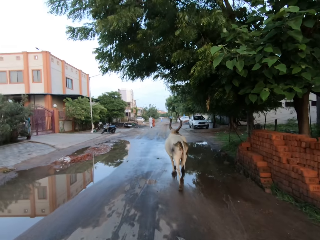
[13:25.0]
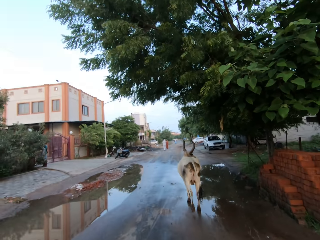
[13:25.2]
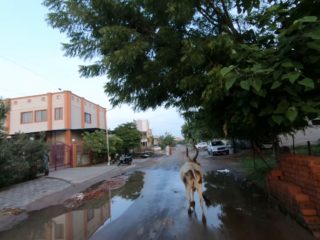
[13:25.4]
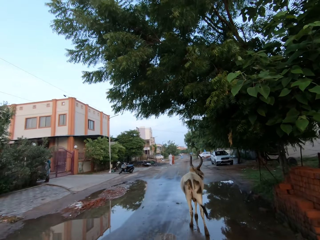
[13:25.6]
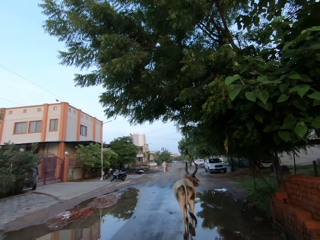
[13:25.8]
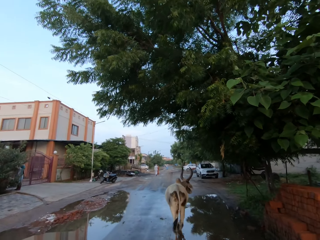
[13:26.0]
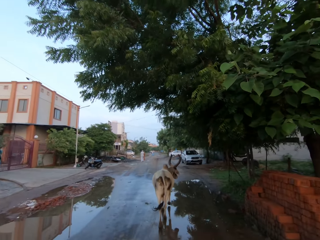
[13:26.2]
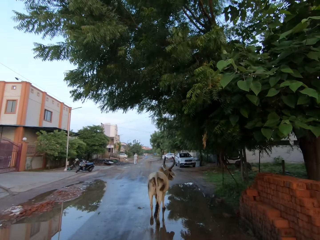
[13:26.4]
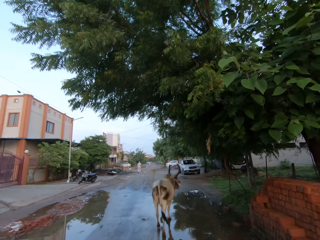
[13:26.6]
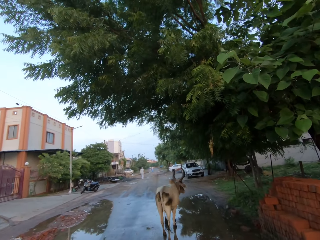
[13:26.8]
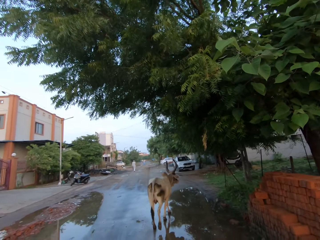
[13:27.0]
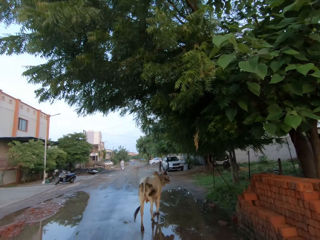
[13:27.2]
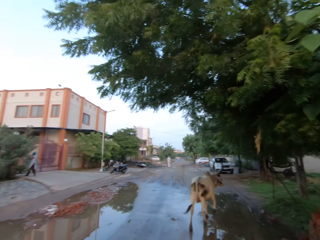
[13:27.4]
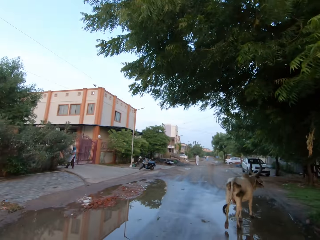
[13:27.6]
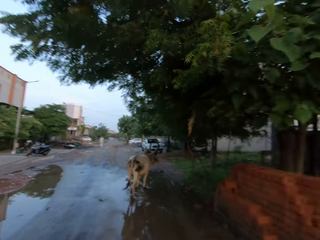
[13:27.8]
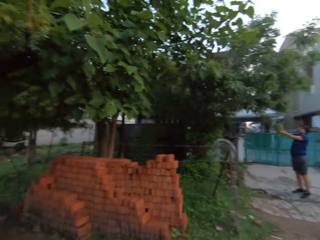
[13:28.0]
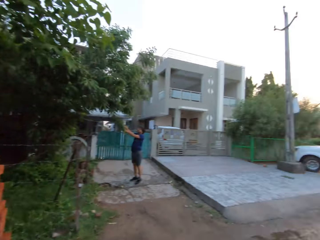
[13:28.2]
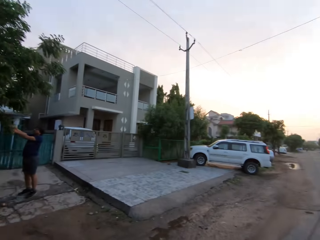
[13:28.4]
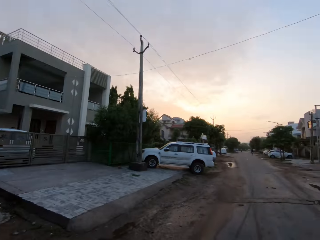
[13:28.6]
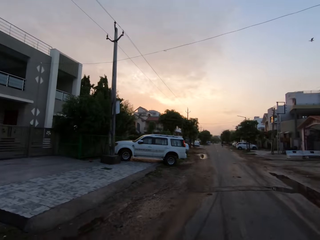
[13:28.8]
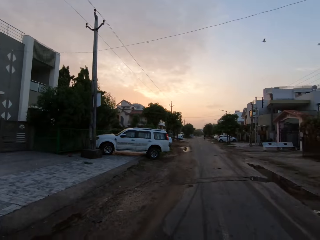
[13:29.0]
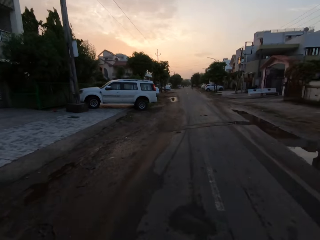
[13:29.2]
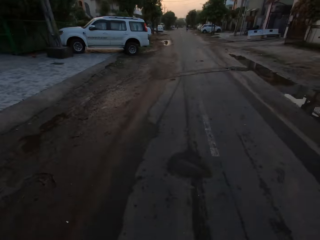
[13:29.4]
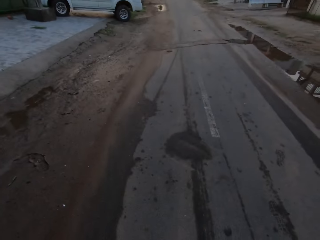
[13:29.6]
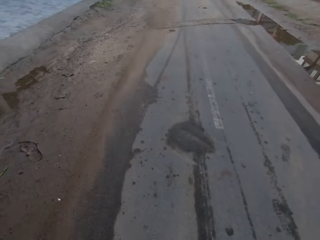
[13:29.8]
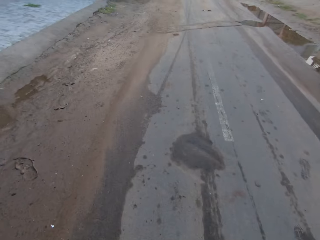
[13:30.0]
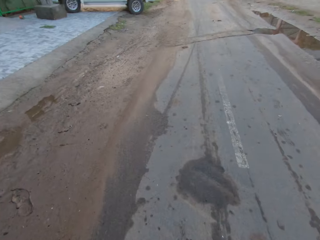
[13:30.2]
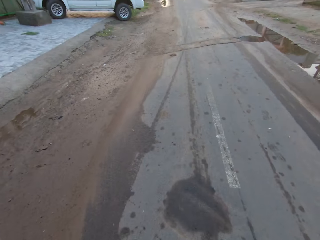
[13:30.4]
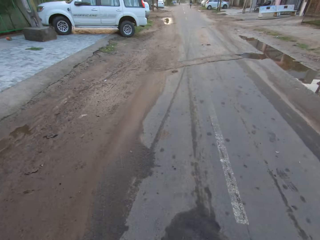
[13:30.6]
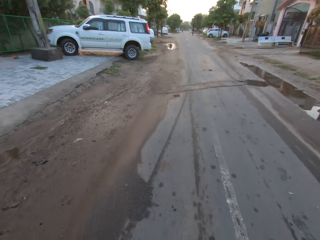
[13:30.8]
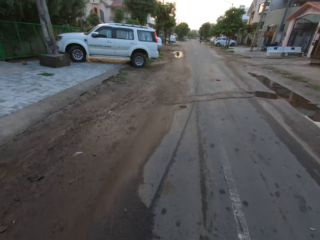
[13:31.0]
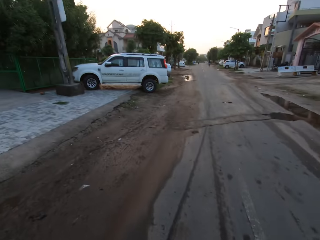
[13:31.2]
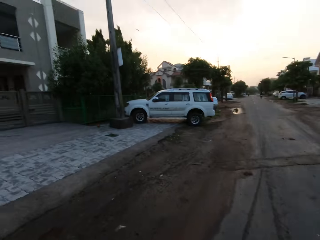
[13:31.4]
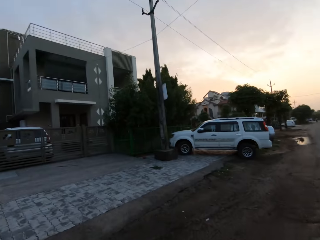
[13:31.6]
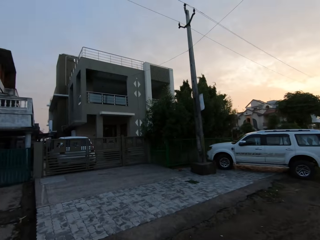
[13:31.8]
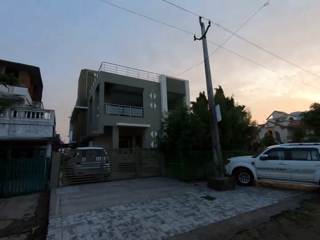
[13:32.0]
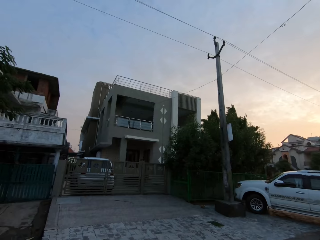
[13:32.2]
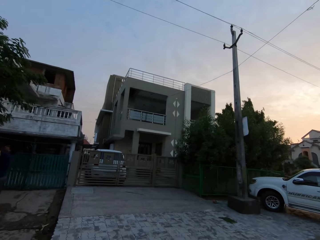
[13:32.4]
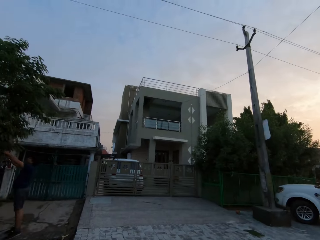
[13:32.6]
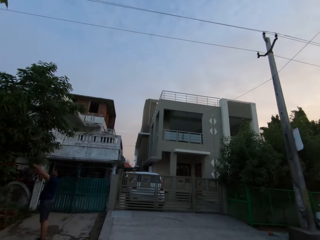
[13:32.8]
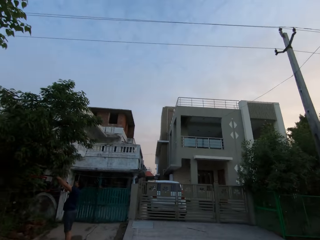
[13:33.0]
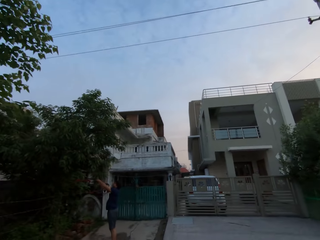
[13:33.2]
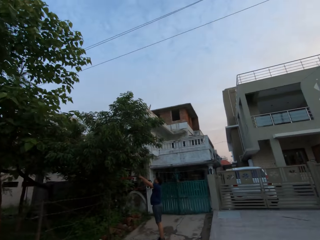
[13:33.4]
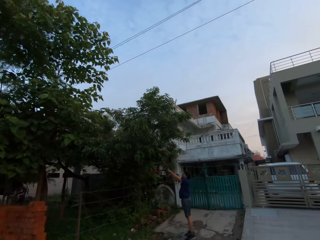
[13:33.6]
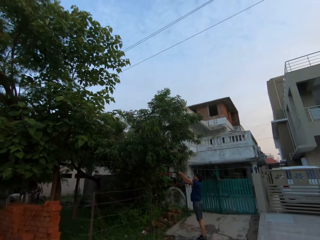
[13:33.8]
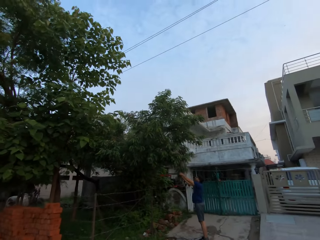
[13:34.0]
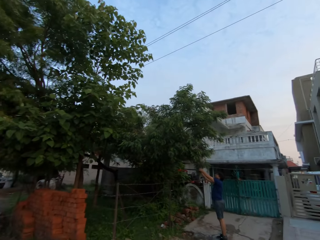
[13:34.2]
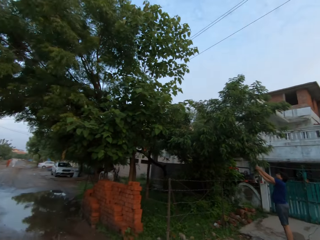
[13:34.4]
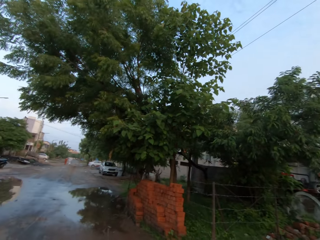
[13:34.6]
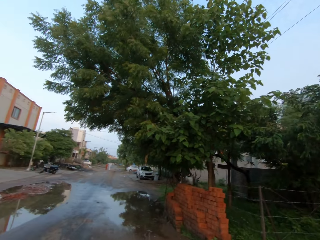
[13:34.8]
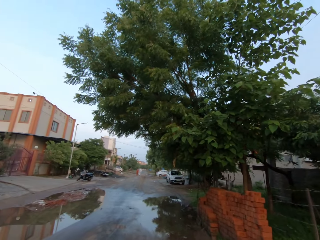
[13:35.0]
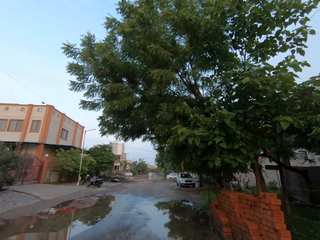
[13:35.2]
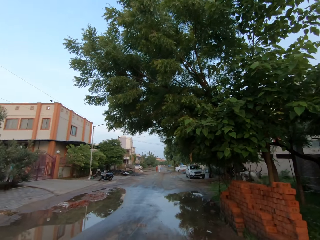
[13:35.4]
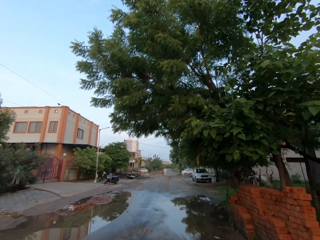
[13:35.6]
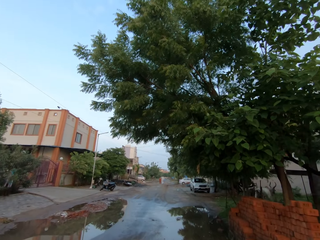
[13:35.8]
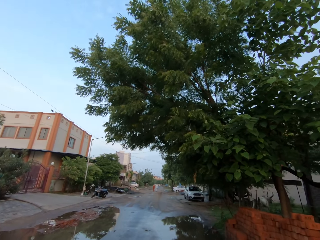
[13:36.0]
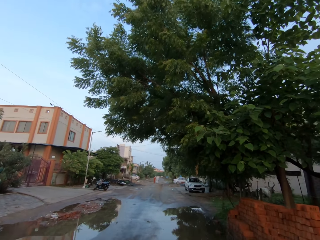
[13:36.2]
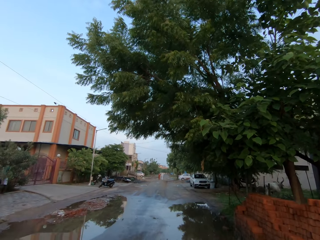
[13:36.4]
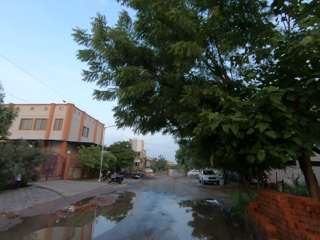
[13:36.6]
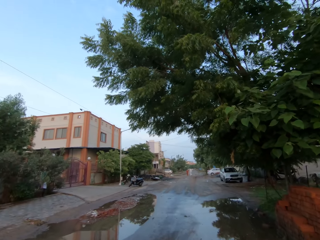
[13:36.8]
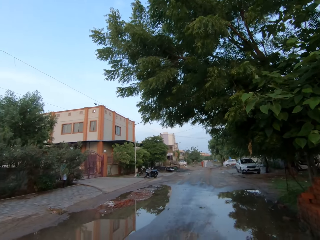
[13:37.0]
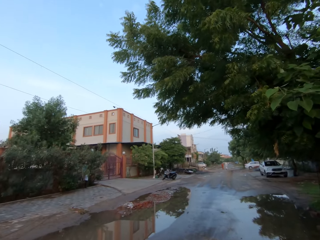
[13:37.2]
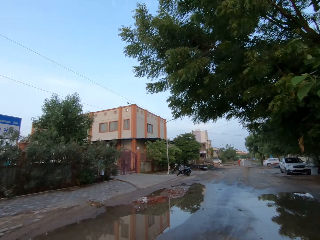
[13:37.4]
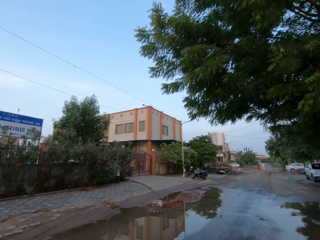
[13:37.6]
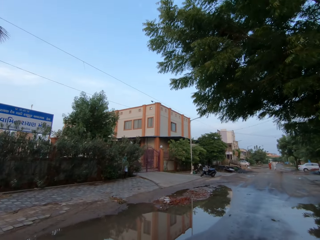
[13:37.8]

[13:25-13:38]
The camera wearer turns towards the man. They look around on the road. They turn away from the man. They turn towards the man. They turn away from the man.

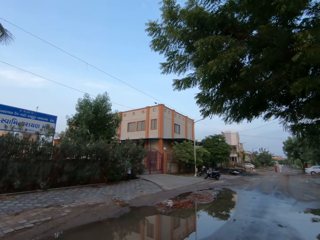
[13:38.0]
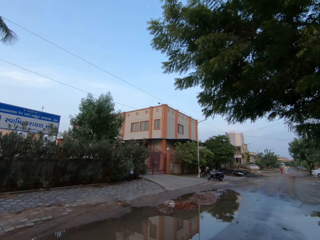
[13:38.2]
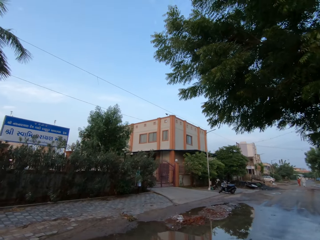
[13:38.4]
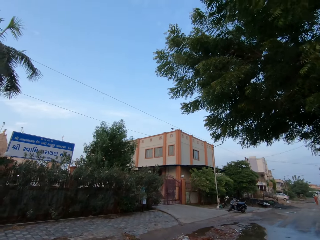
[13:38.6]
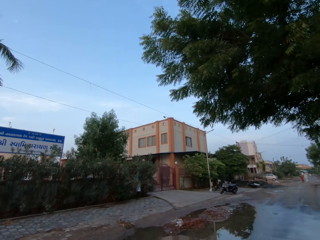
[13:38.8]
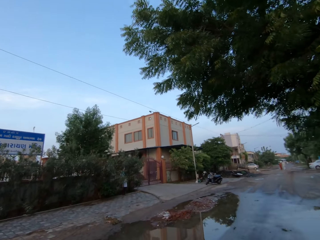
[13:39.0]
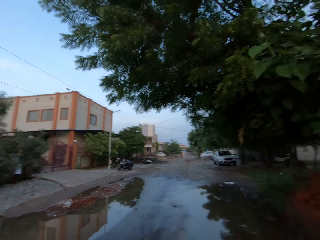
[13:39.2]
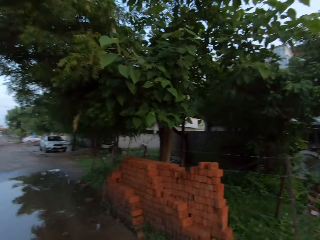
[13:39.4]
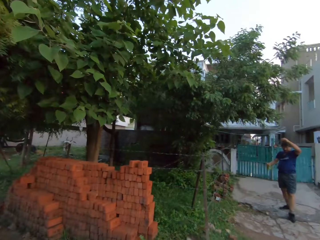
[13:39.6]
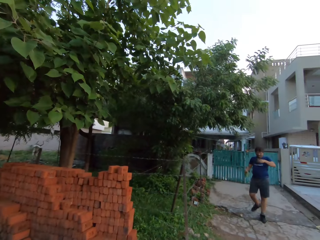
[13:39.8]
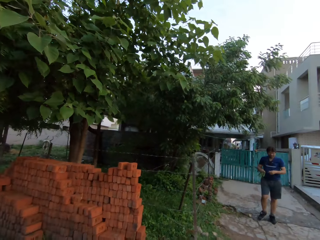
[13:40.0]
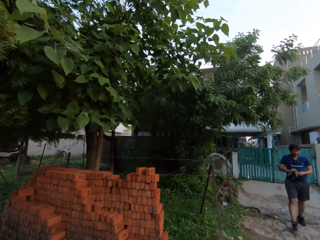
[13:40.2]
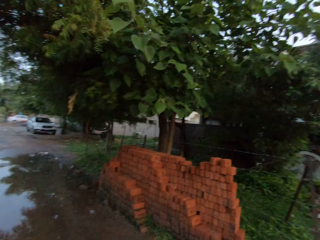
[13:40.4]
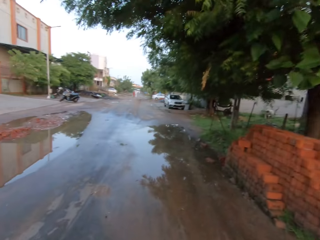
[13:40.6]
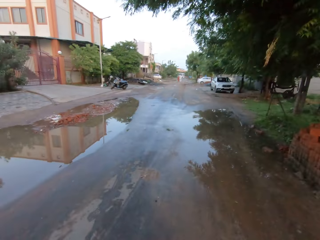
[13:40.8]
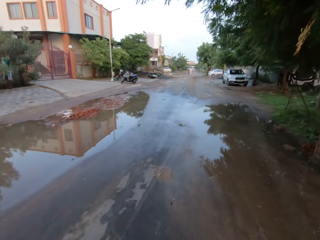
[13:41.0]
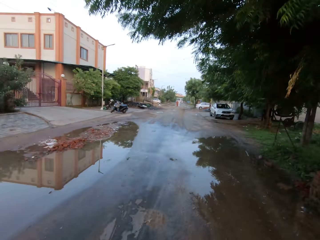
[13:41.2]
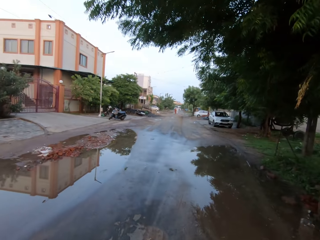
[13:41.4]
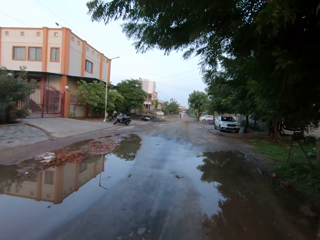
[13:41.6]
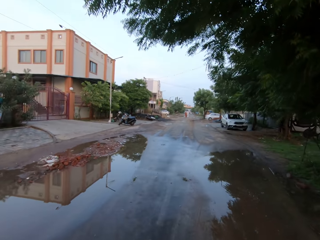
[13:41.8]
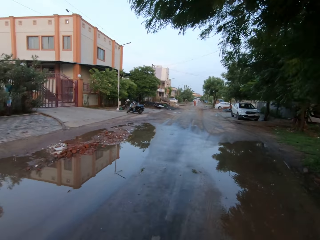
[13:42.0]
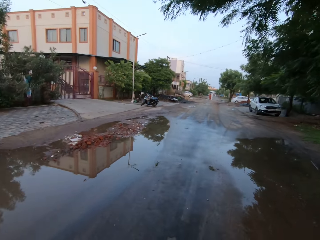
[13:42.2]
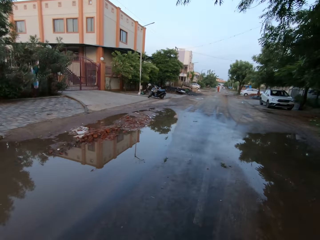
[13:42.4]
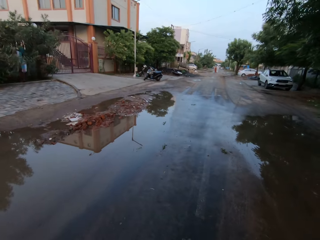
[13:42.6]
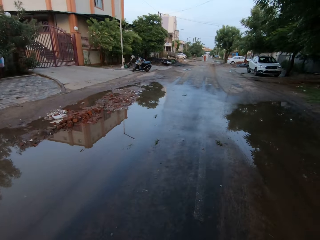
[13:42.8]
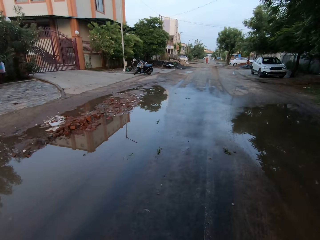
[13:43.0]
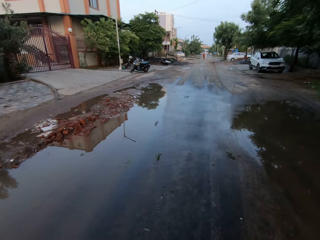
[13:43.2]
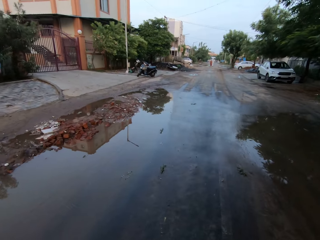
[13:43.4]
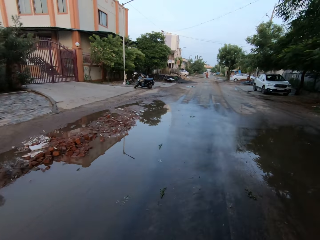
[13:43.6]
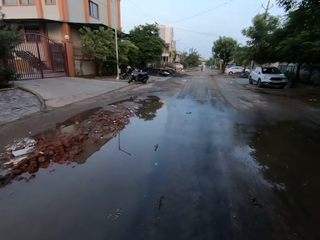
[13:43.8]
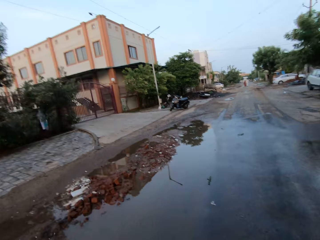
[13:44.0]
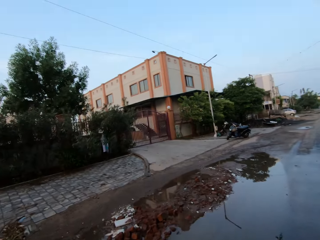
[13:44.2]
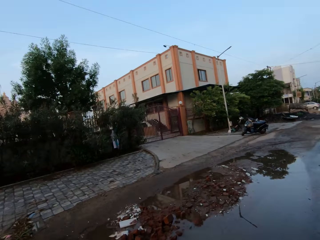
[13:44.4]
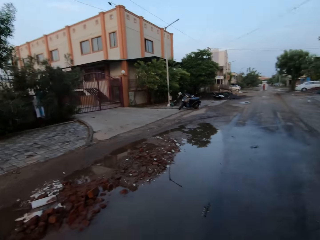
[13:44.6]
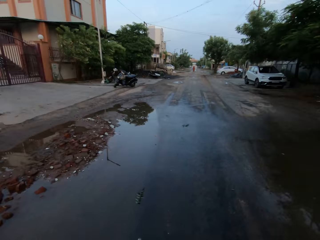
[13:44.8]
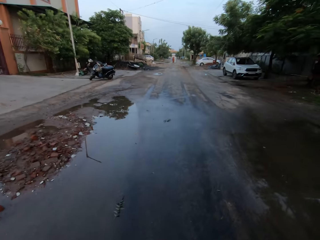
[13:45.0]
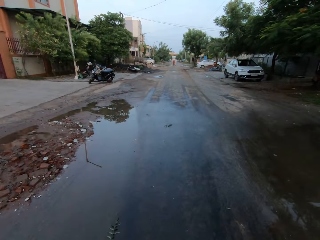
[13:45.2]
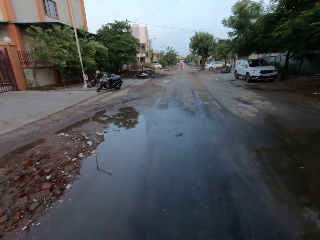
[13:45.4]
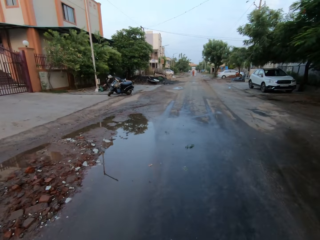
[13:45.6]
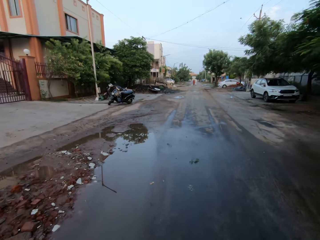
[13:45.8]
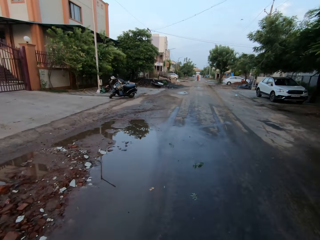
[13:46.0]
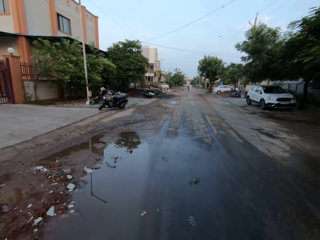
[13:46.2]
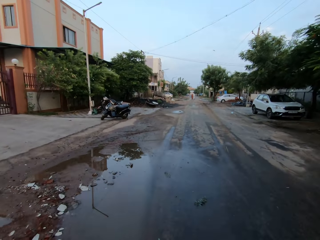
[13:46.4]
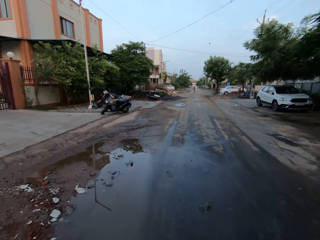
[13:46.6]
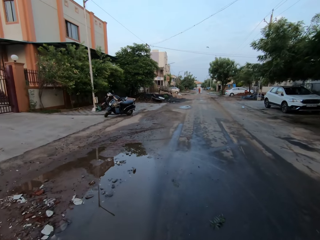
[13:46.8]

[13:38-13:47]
The man holds his head with his left hand. The camera wearer turns towards the man. They turn away from the man. They look around on the road.
